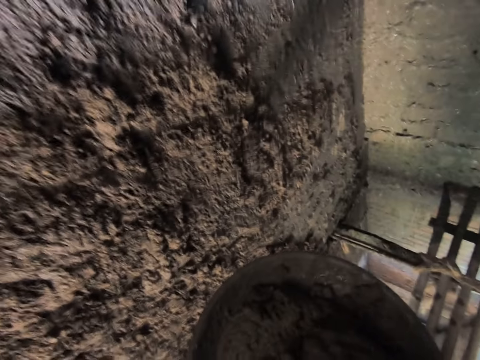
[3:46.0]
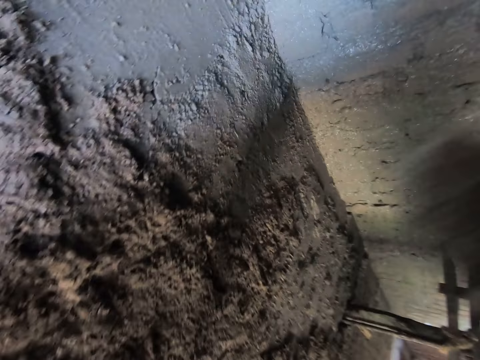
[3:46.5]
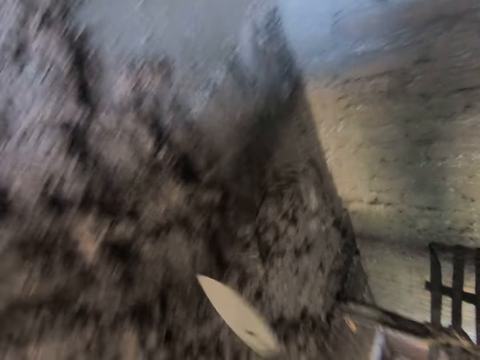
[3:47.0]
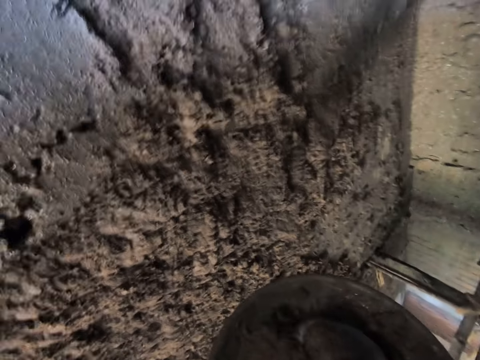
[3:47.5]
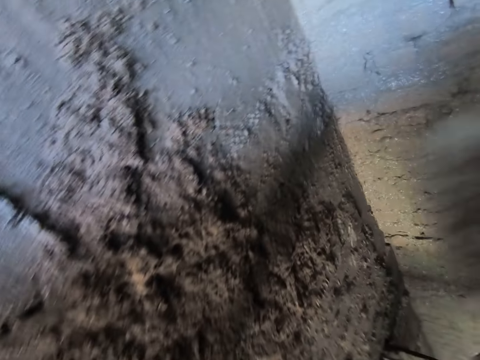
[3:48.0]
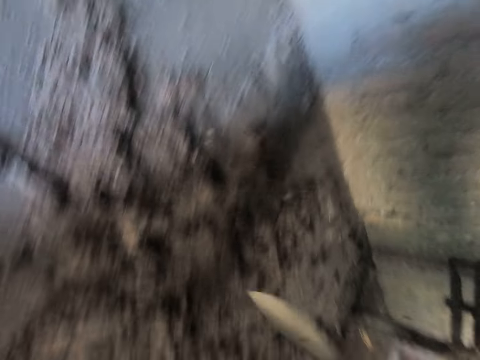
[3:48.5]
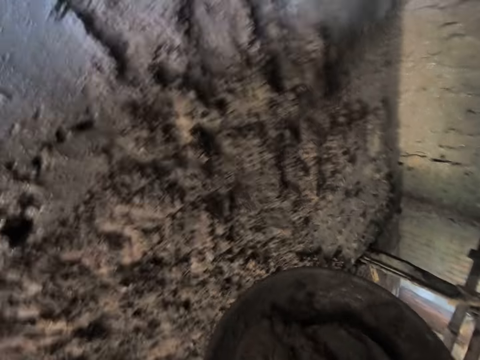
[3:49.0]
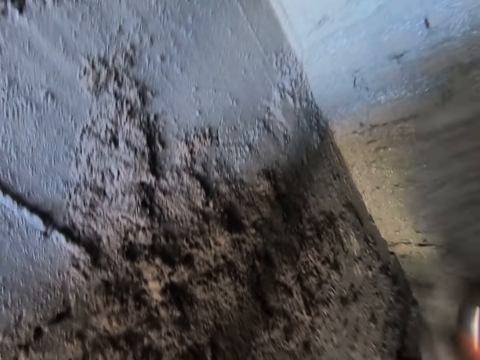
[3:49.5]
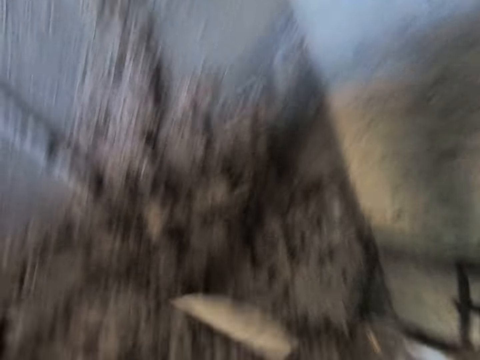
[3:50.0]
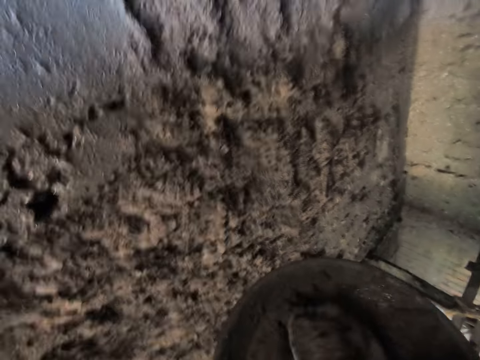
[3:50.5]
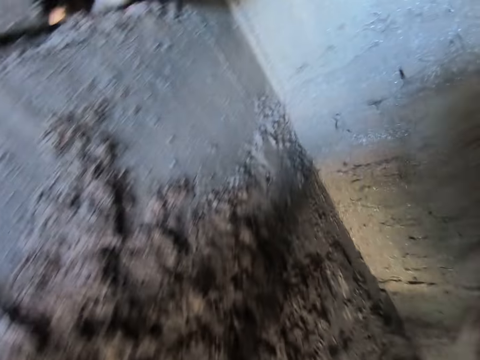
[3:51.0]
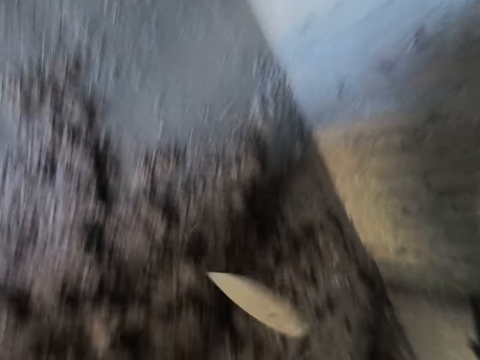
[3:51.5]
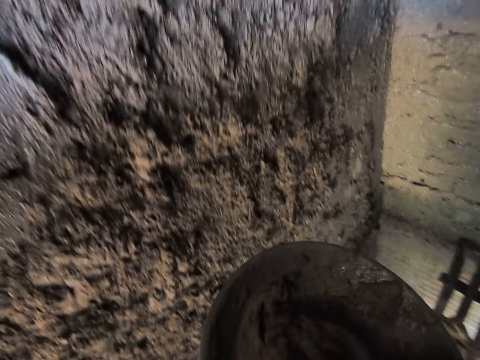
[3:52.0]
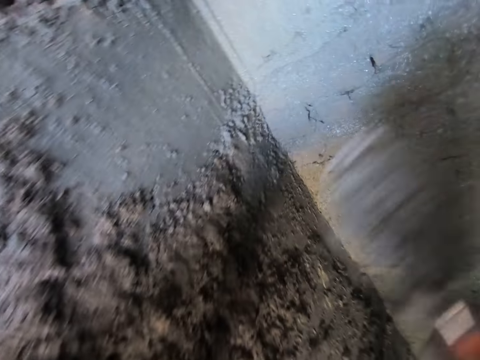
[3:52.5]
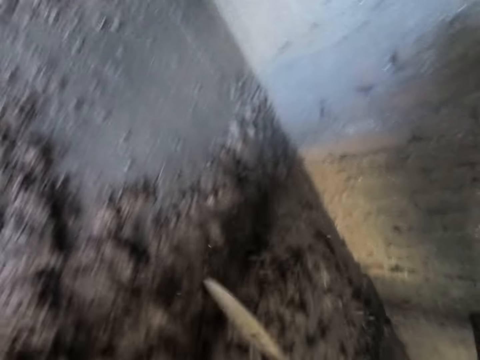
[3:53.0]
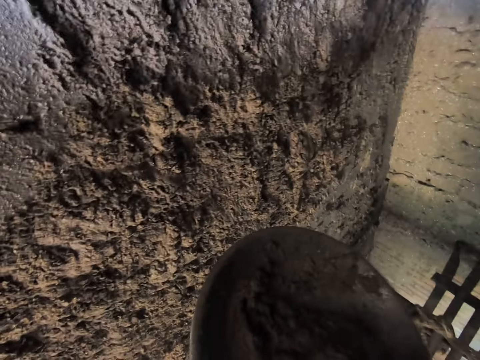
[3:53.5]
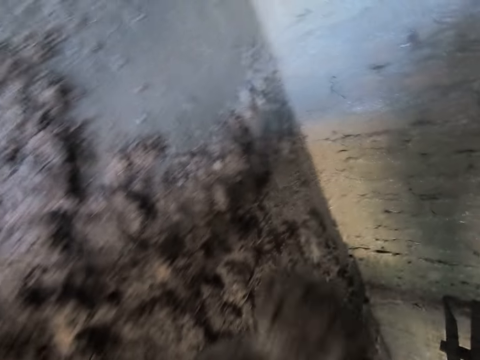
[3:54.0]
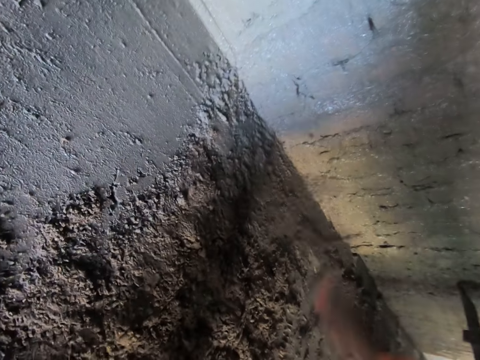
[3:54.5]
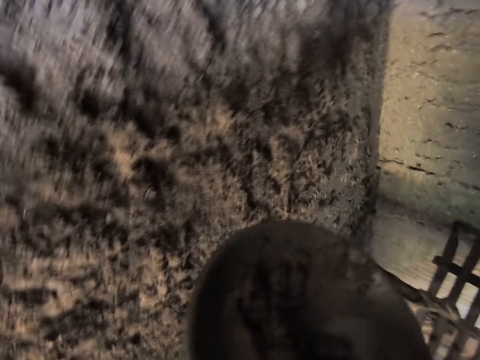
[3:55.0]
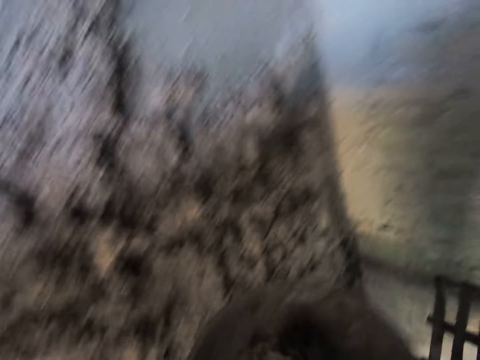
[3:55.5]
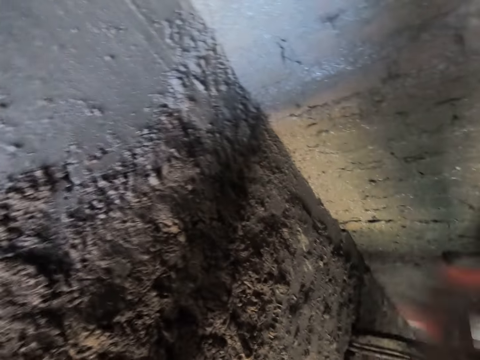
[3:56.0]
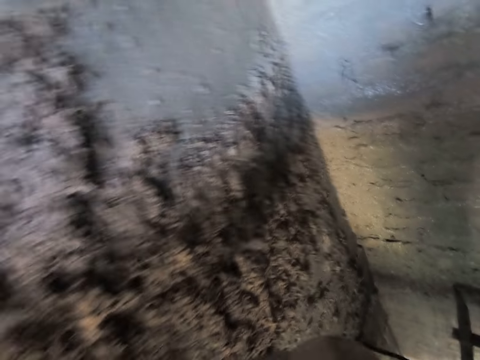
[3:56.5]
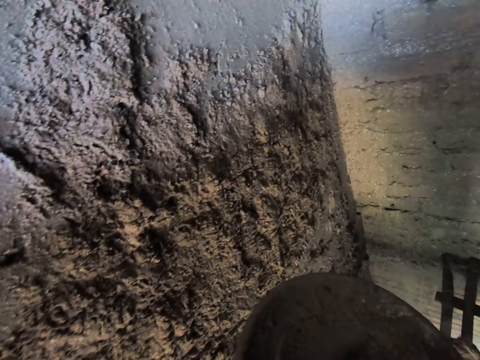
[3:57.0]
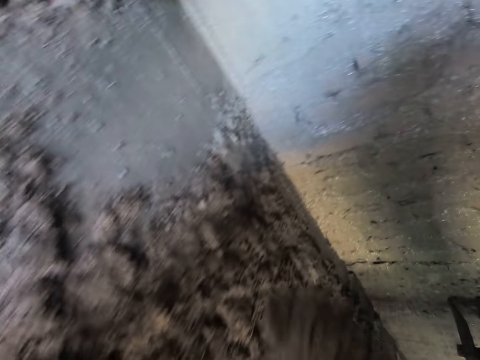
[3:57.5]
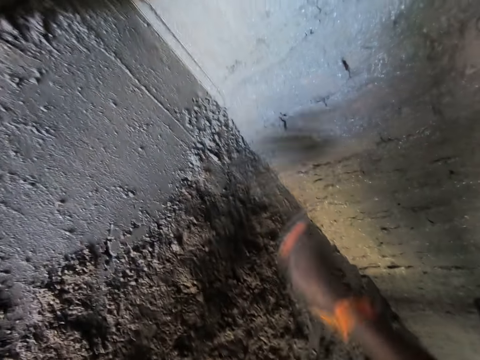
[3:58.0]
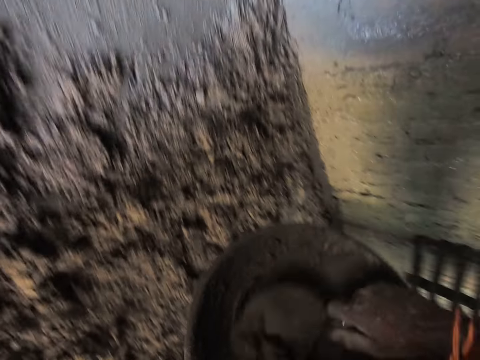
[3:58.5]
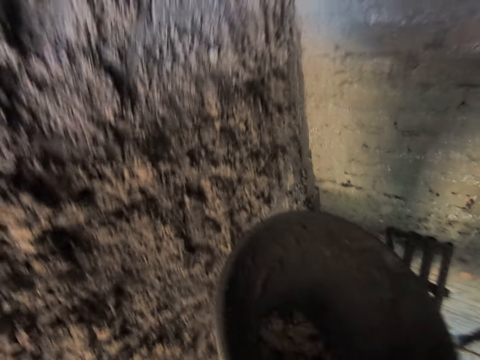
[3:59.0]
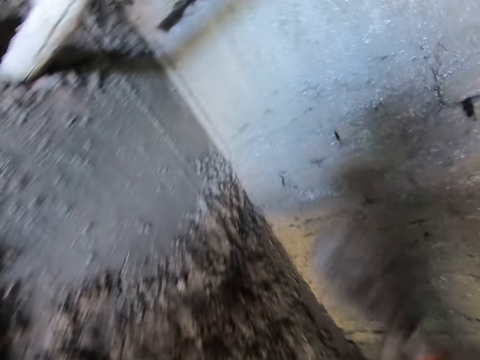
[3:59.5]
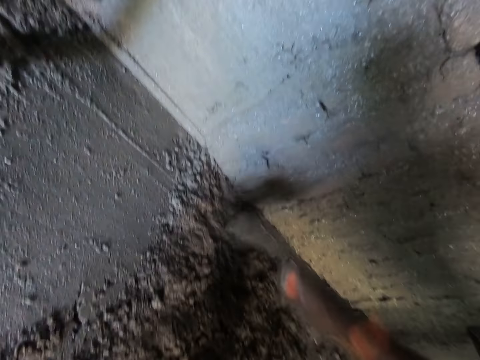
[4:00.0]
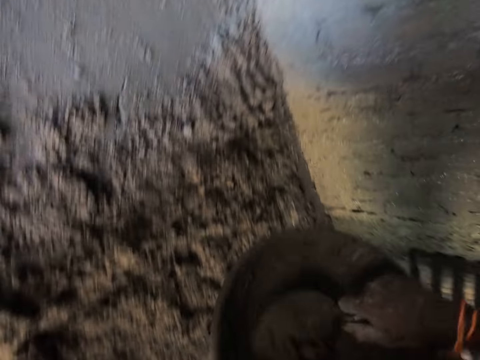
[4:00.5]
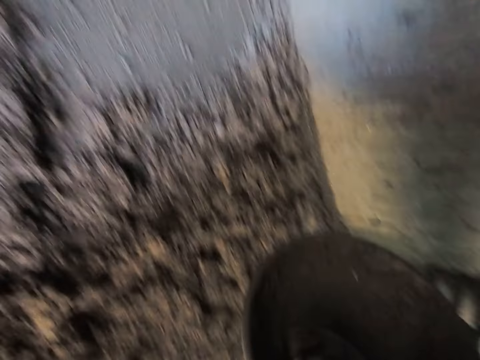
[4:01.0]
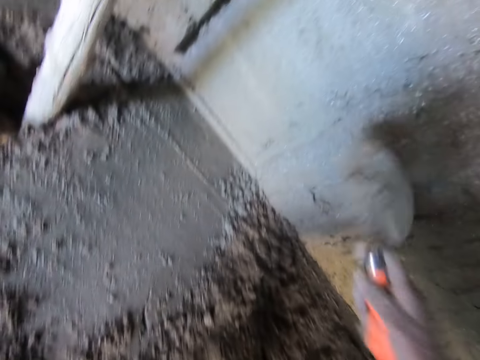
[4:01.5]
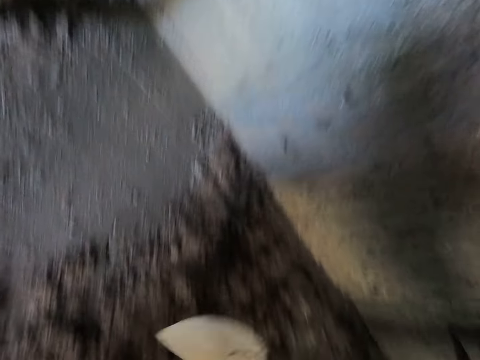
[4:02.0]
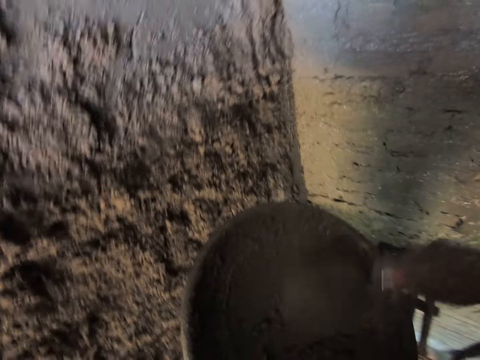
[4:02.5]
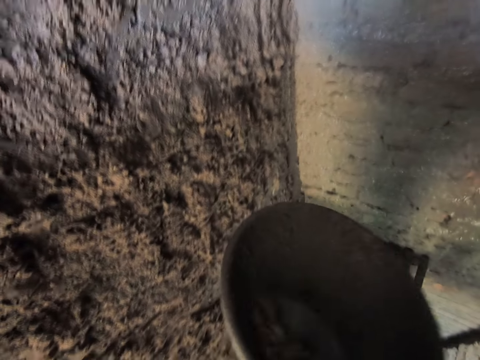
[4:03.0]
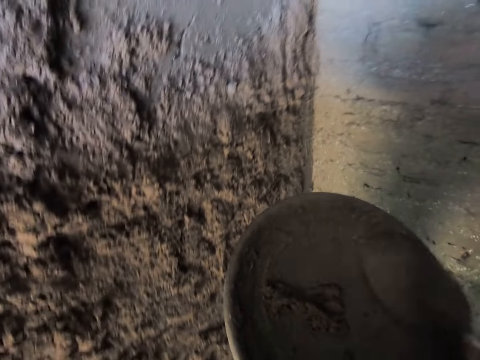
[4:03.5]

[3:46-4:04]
The camera wearer picks some cement from the bowl with the trowel in his right hand. He flings the cement on the wall with the trowel in his right hand. He picks some cement from the bowl with the trowel in his right hand. He flings the cement on the wall with the trowel in his right hand. He picks some cement from the bowl with the trowel in his right hand. He flings the cement on the wall with the trowel in his right hand. He picks some cement from the bowl with the trowel in his right hand. He flings the cement on the wall with the trowel in his right hand. He picks some cement from the bowl with the trowel in his right hand. He flings the cement on the wall with the trowel in his right hand. He picks some cement from the bowl with the trowel in his right hand. He flings the cement on the wall with the trowel in his right hand. He picks some cement from the bowl with the trowel in his right hand. He flings the cement on the wall with the trowel in his right hand. He picks some cement from the bowl with the trowel in his right hand. He flings the cement on the wall with the trowel in his right hand. He picks some cement from the bowl with the trowel in his right hand. He flings the cement on the wall with the trowel in his right hand. He picks some cement from the bowl with the trowel in his right hand. He flings the cement on the wall with the trowel in his right hand. He picks some cement from the bowl with the trowel in his right hand.

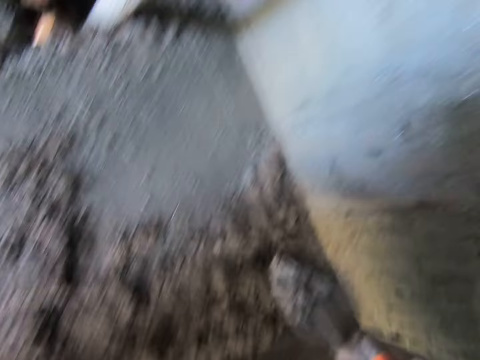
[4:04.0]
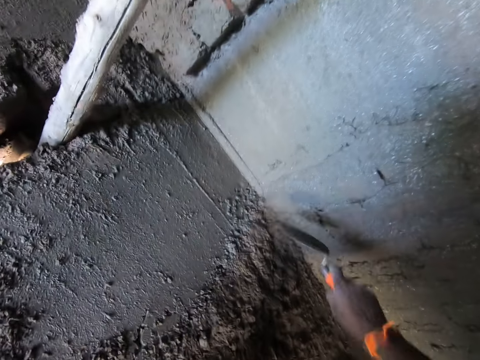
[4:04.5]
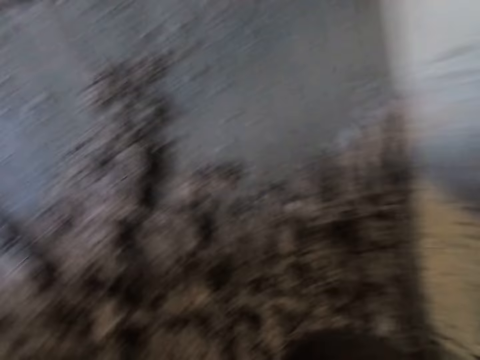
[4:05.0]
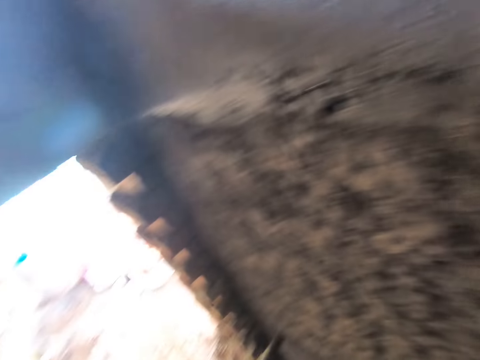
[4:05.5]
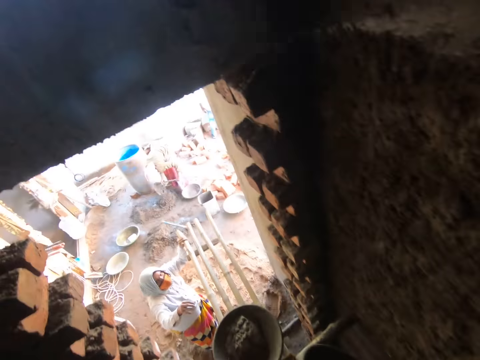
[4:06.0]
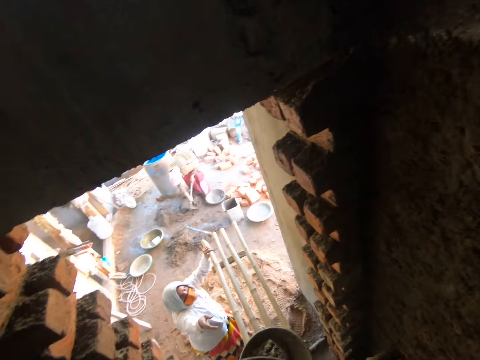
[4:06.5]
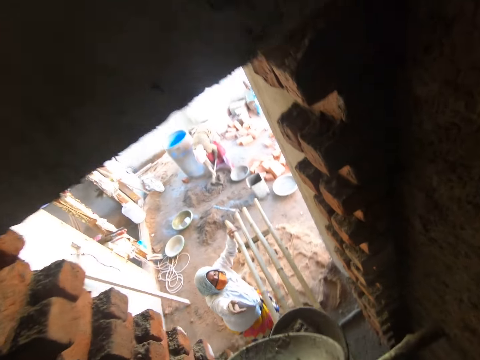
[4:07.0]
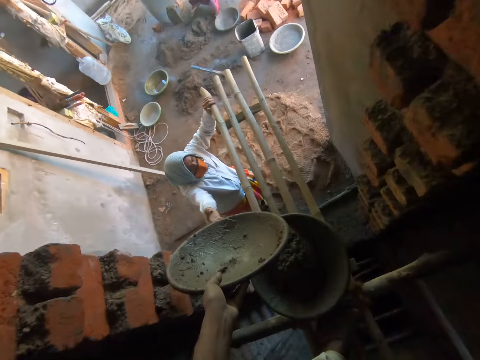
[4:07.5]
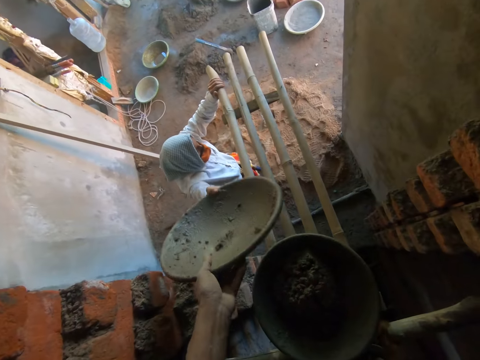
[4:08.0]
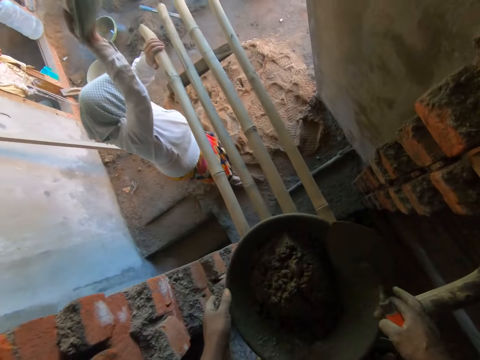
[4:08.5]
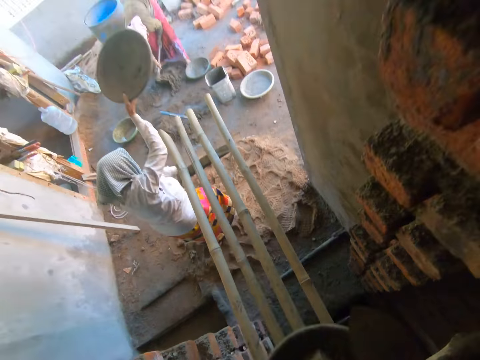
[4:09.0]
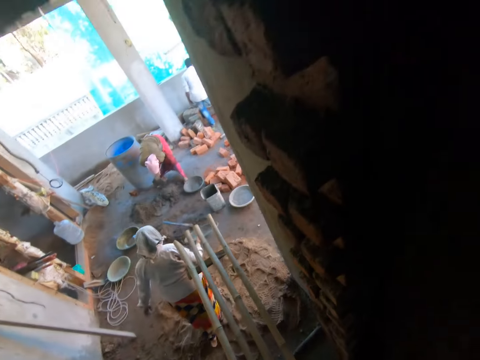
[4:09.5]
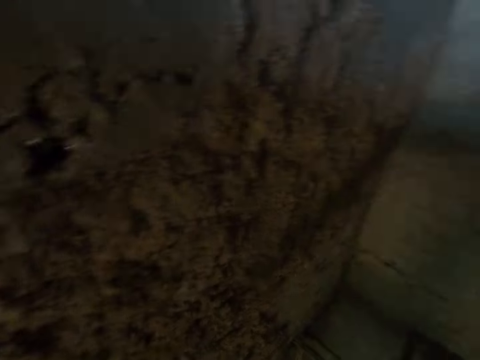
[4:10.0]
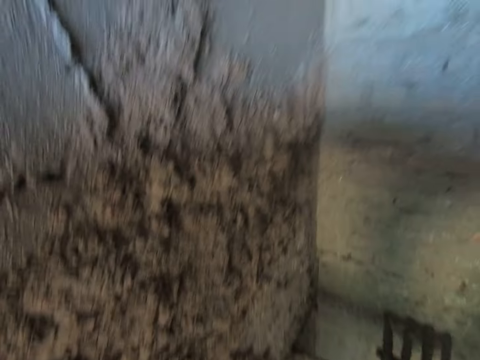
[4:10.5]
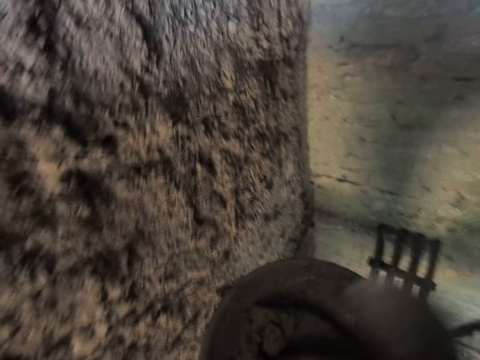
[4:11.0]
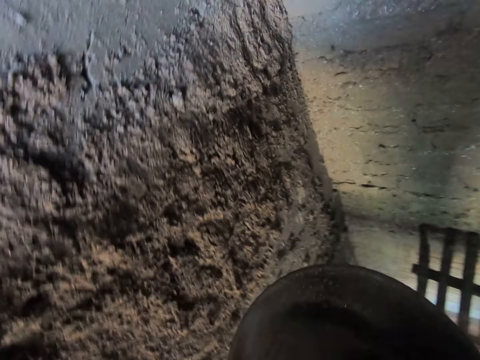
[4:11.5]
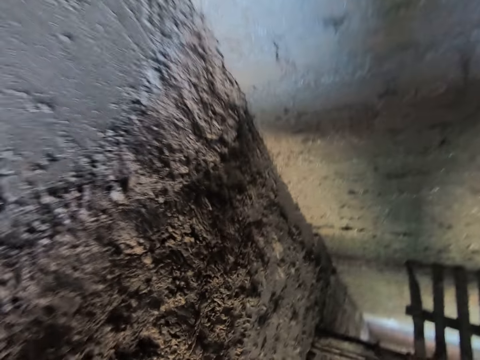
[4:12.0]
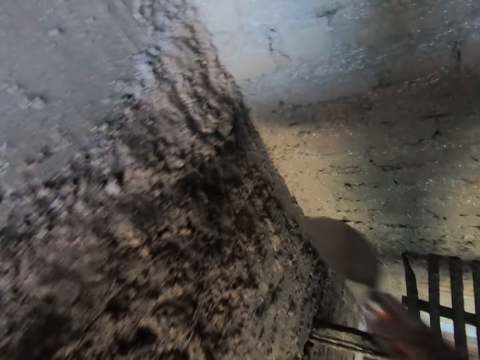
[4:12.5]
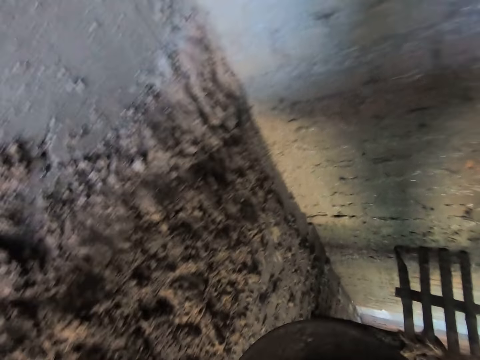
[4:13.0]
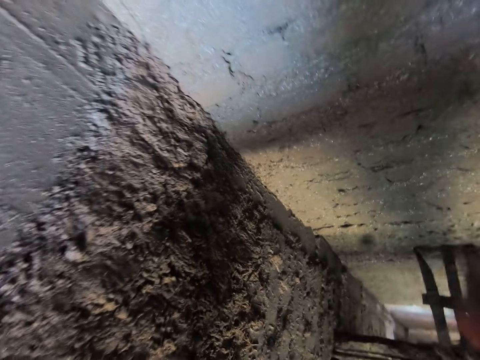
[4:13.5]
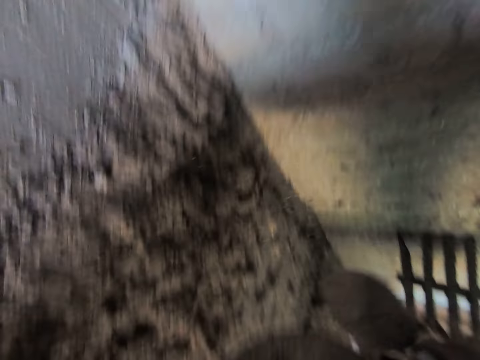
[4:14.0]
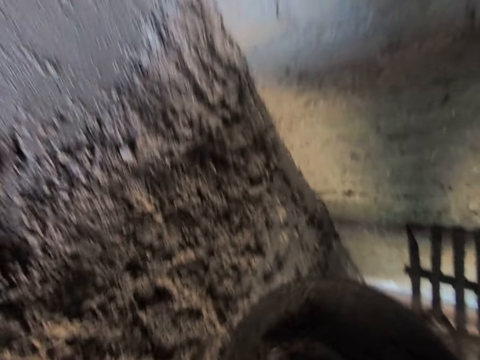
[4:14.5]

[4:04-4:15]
The camera wearer flings the cement on the wall with the trowel in his right hand. He hands the bowl to the woman with his left hand. The woman collects the bowl from the camera wearer with her right hand. The woman walks towards the cement on the ground. The camera wearer picks up the bowl from the row of bamboo sticks with his hands. He picks some cement from the bowl with the trowel in his right hand. He flings the cement on the wall with the trowel in his right hand. He picks some cement from the bowl with the trowel in his right hand. He flings the cement on the wall with the trowel in his right hand. He picks some cement from the bowl with the trowel in his right hand.
